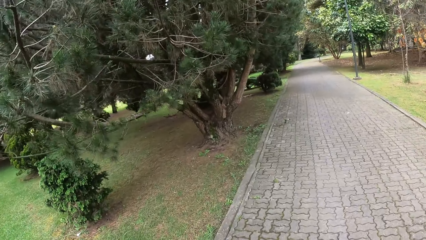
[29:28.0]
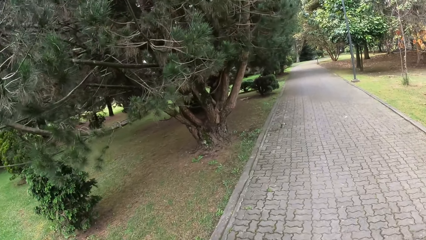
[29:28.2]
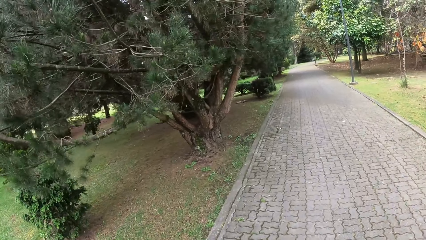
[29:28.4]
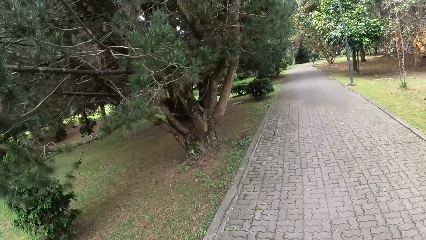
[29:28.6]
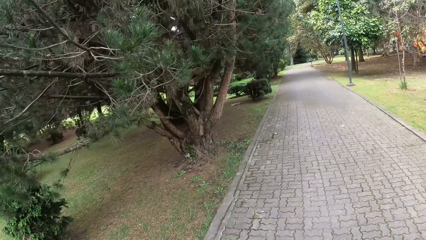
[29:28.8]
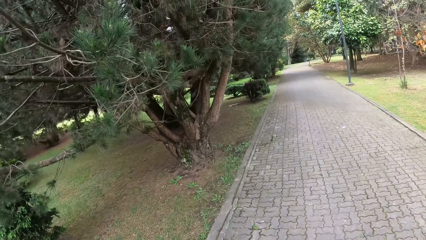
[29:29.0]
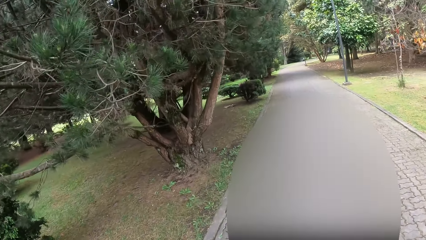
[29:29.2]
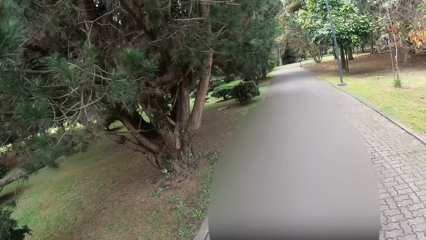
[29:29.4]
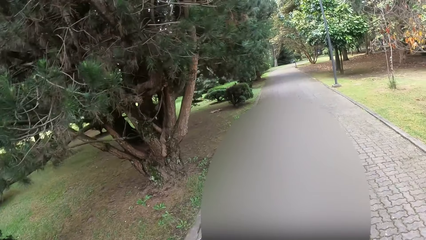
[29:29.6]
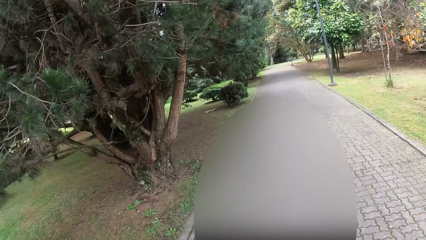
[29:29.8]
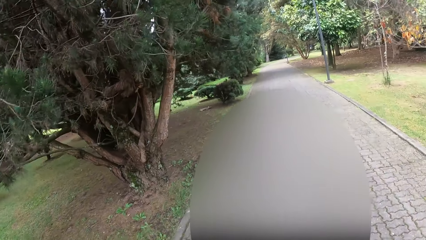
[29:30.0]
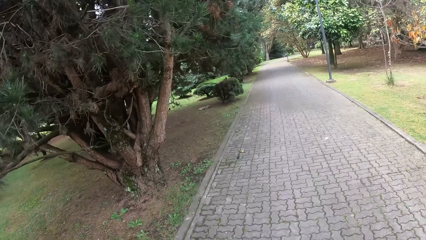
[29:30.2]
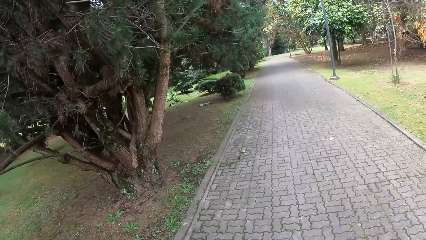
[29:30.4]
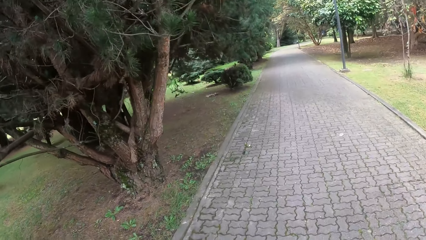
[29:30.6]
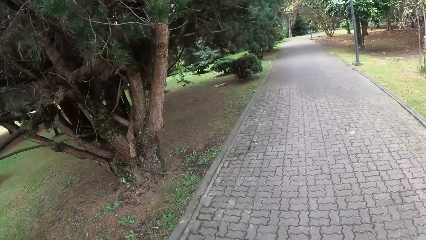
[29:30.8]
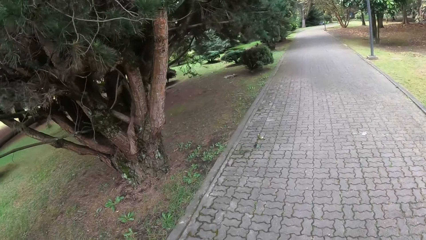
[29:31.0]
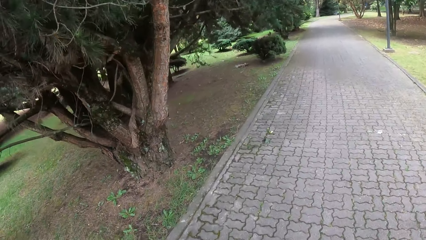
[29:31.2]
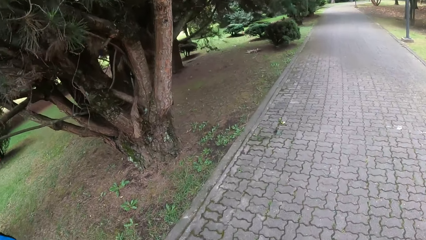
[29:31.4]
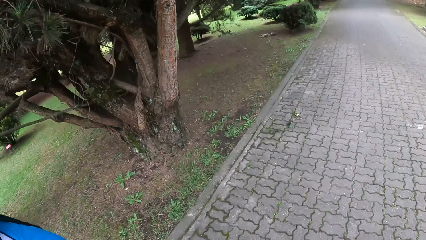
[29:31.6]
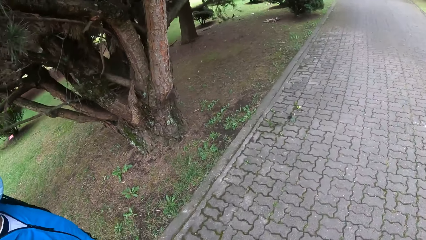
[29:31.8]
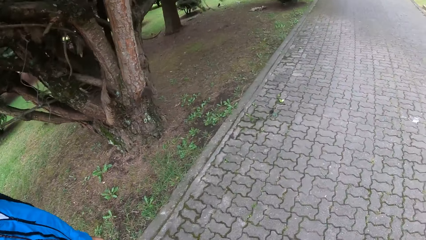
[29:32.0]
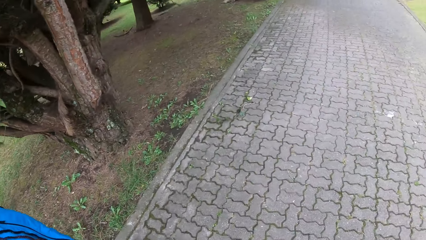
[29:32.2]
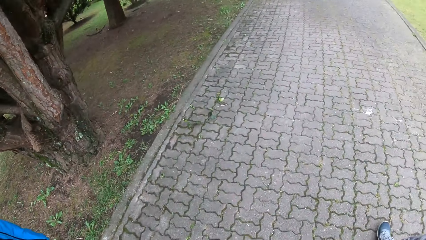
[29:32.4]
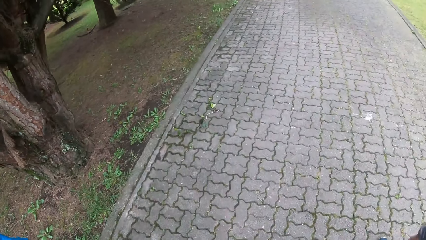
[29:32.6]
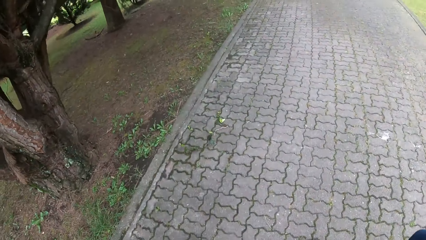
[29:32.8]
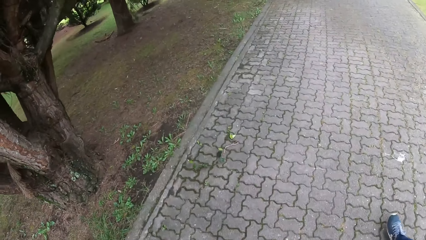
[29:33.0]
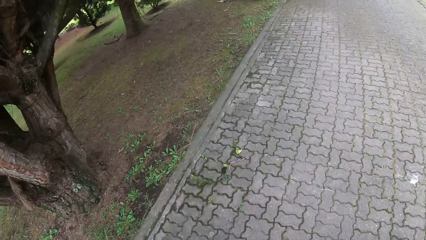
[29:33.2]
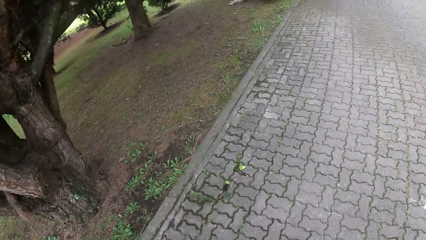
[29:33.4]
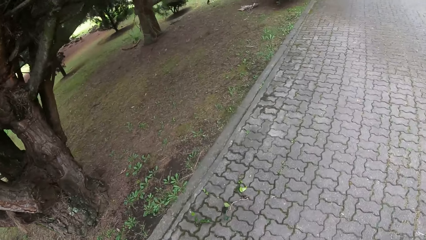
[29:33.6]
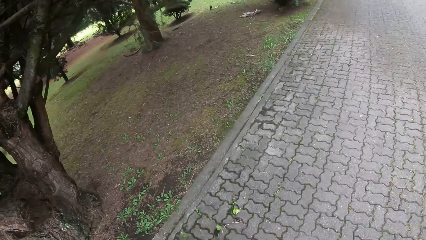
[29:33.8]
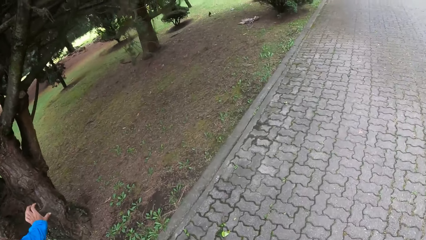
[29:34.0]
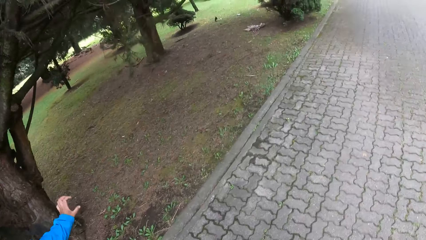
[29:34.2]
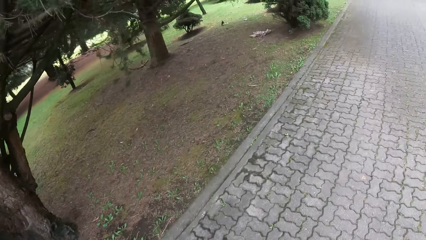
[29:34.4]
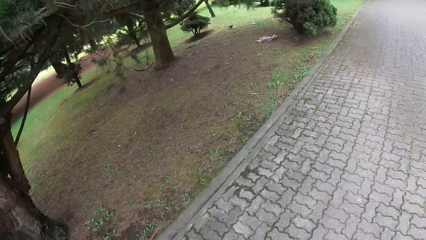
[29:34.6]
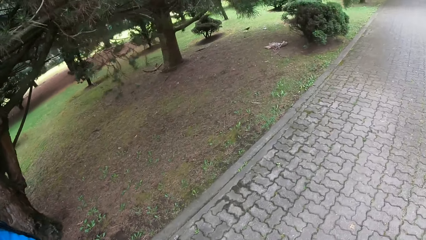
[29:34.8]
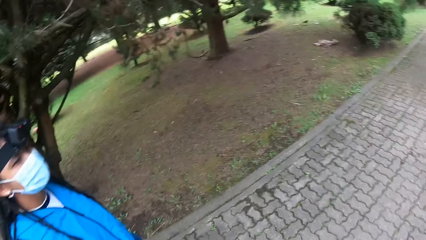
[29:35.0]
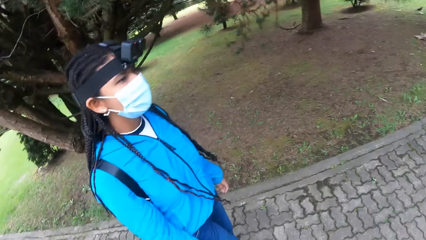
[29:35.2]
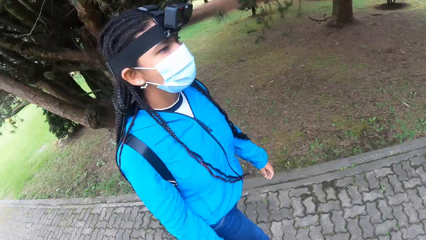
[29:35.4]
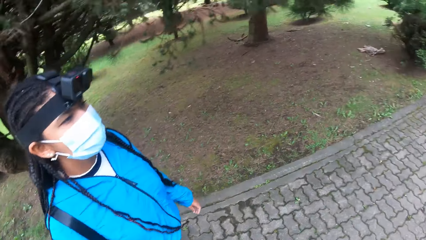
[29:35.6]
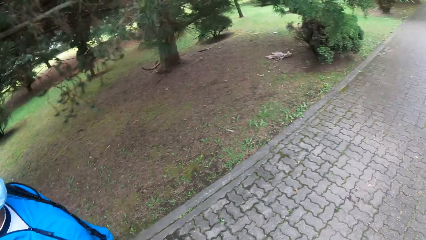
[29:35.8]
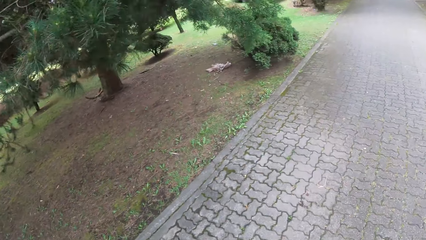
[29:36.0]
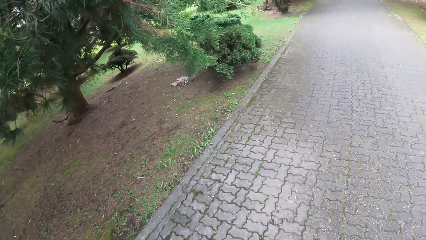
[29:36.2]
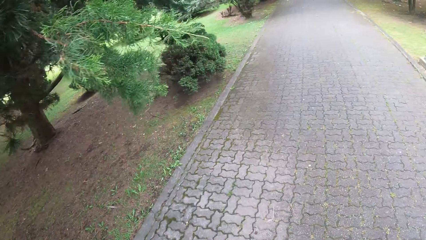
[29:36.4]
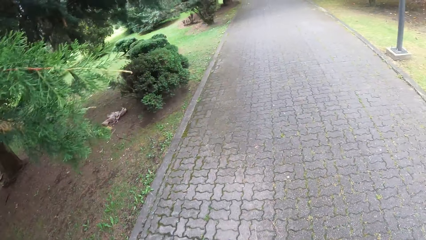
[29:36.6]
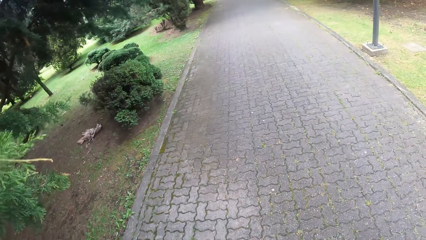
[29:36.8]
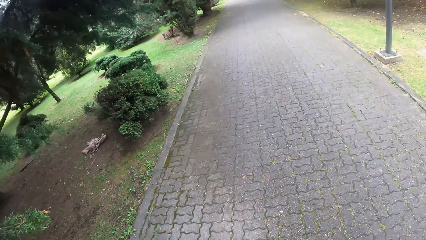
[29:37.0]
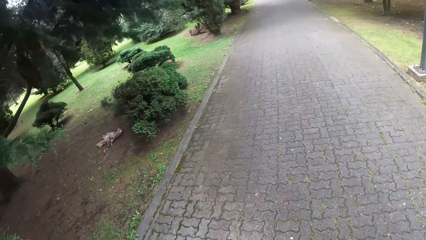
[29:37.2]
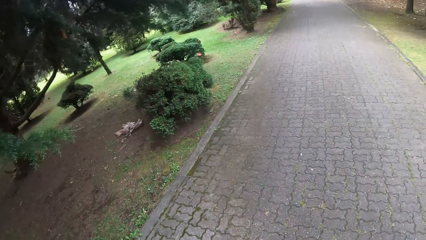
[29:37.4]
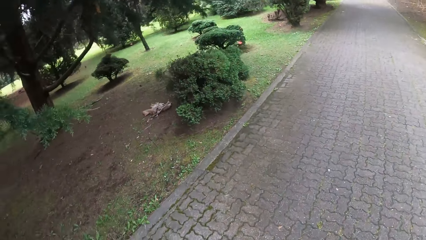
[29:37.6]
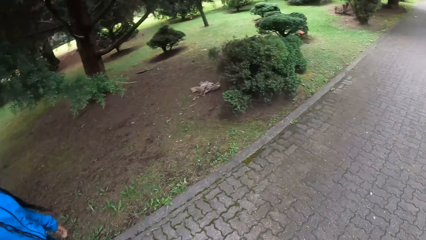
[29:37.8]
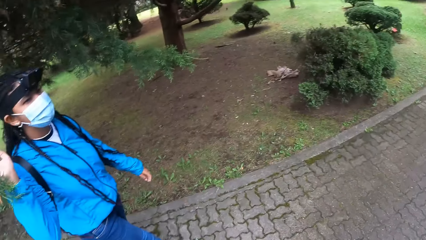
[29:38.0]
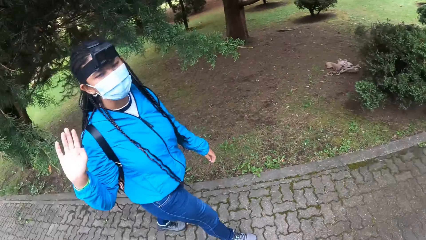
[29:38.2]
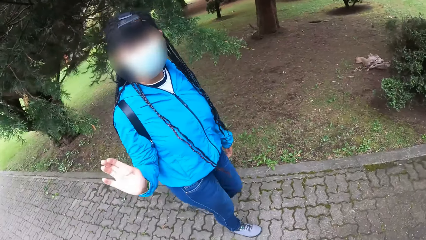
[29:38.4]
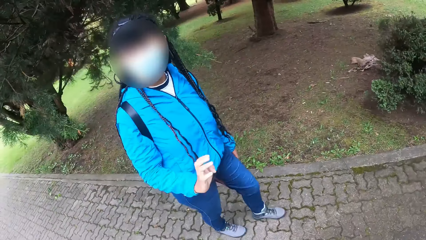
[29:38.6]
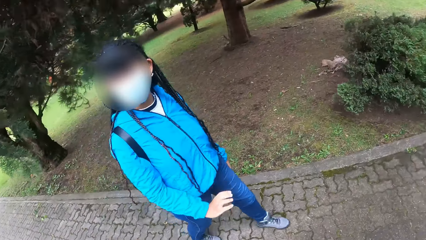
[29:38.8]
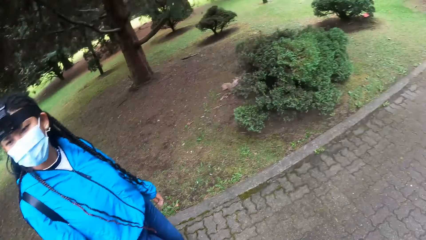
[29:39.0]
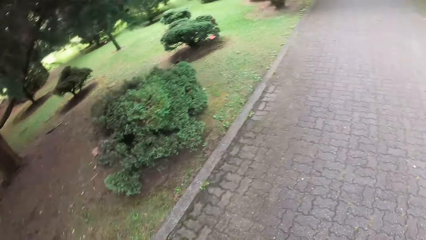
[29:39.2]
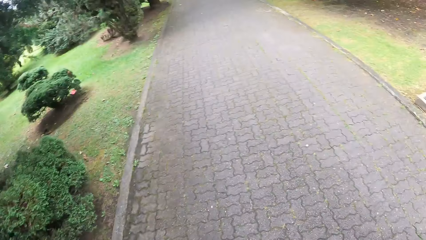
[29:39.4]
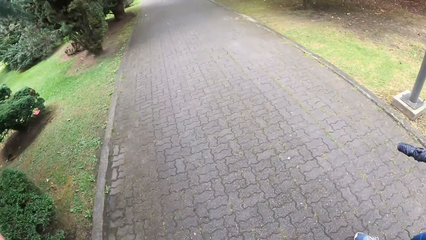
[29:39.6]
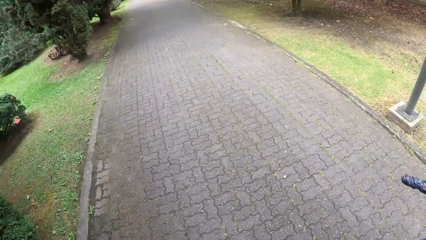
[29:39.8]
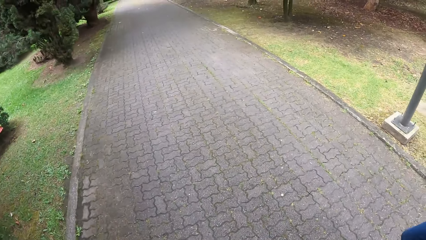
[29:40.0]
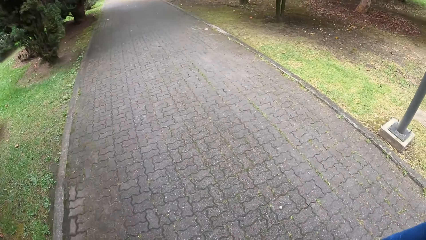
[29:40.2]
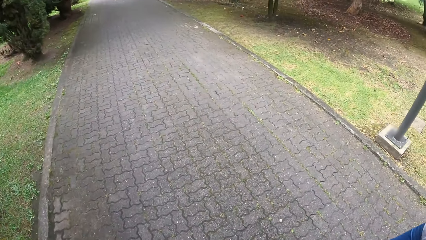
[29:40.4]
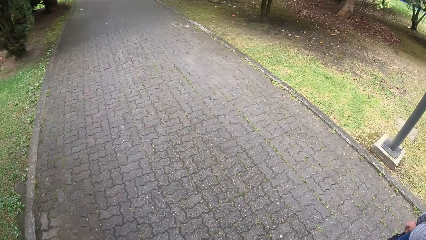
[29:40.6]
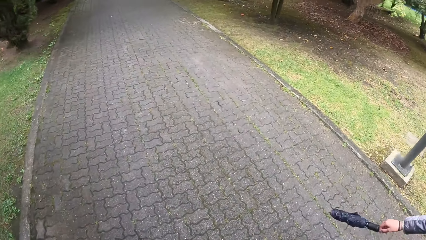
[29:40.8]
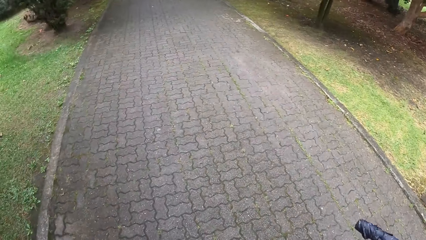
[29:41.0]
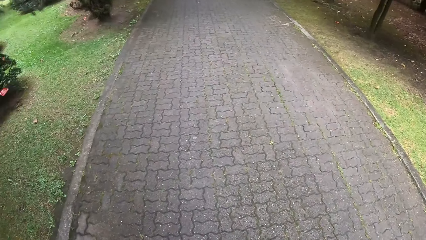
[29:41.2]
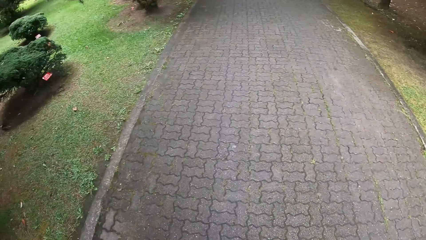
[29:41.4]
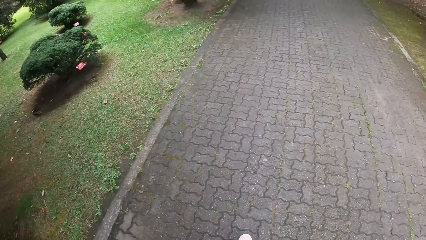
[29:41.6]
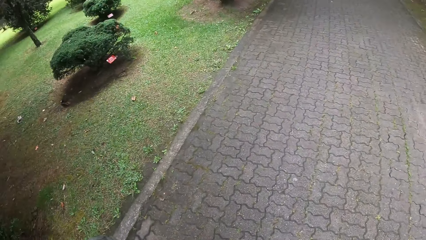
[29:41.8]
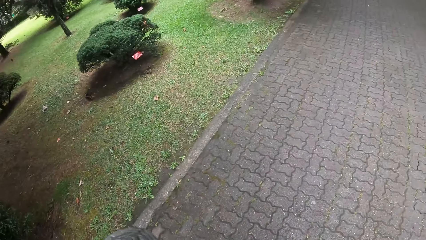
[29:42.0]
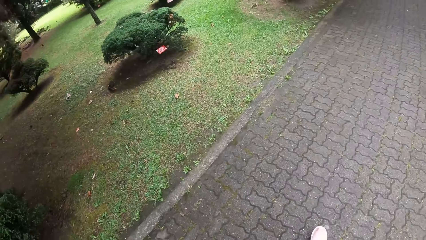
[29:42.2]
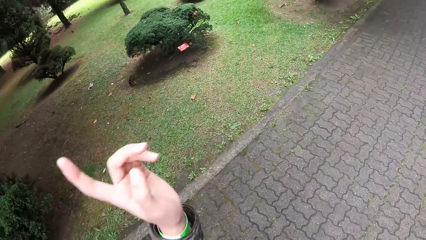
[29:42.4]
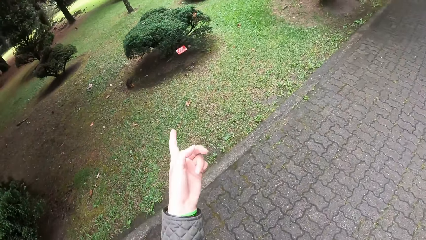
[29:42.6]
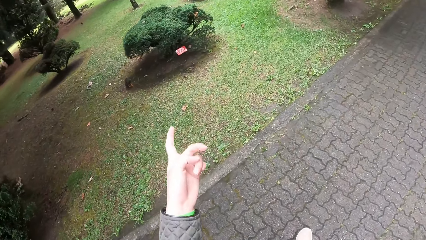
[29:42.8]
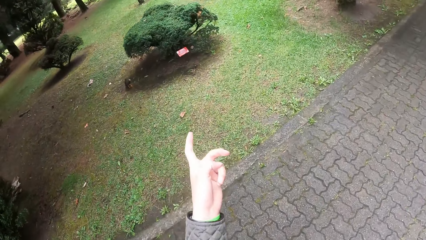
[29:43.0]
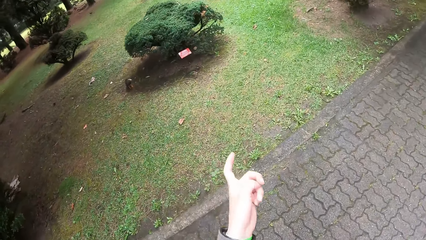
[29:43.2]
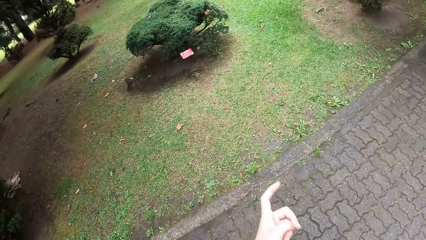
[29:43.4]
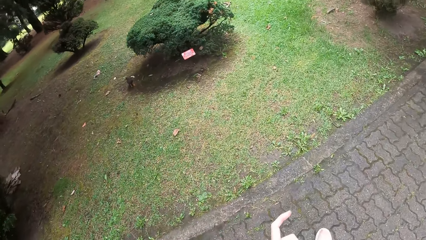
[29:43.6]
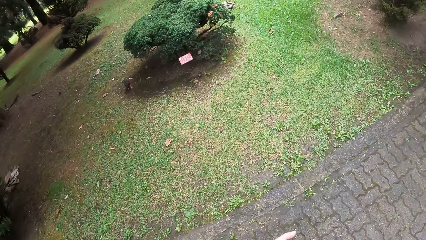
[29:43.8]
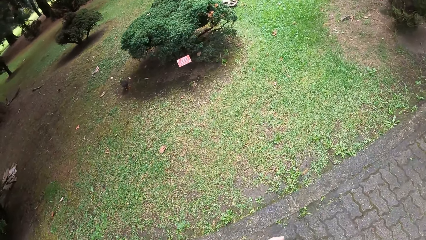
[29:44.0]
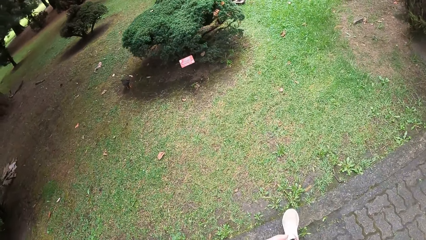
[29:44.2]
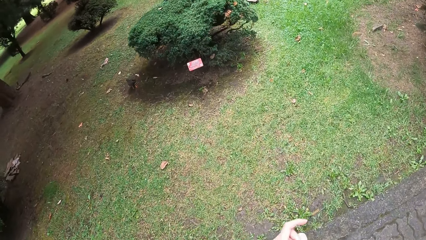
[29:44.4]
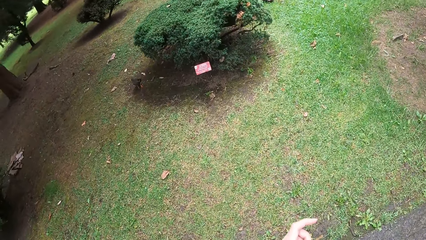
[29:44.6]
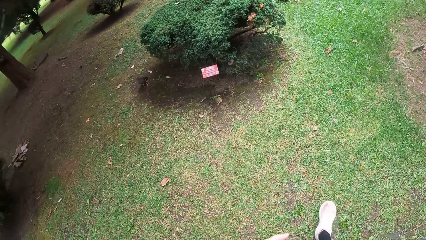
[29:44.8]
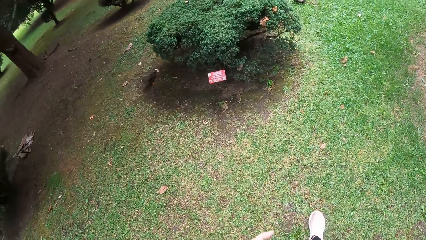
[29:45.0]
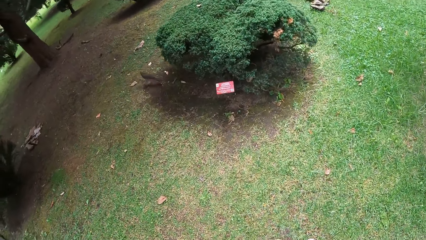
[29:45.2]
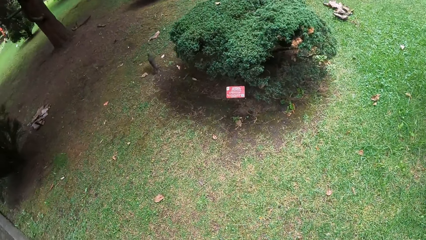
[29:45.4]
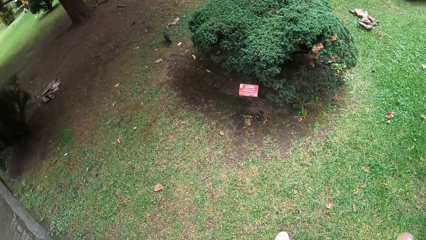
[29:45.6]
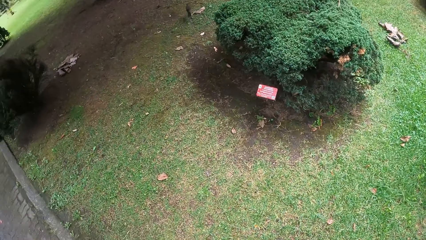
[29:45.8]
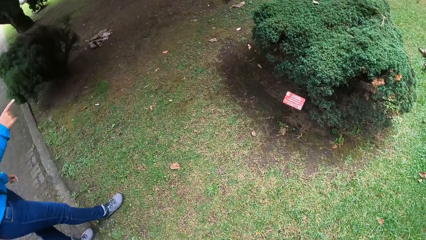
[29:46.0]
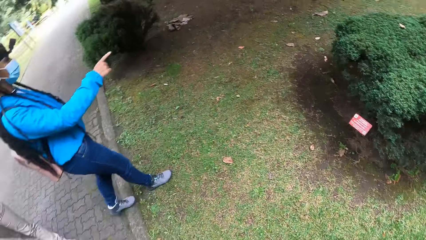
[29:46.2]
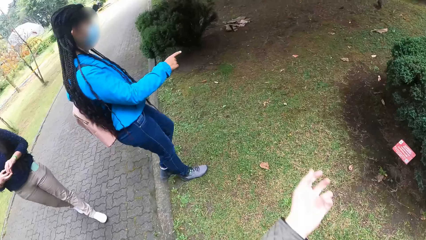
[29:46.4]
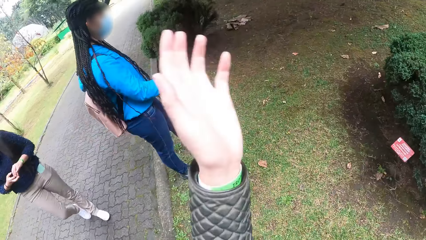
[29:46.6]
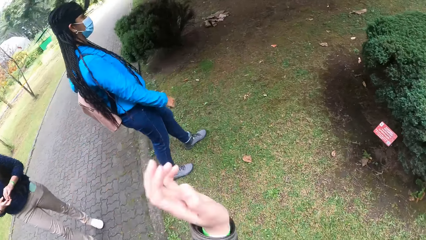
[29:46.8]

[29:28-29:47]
The camera wearer interacts with the woman. She looks at the woman. She walks on the footpath. She points at a tree with her left hand.
